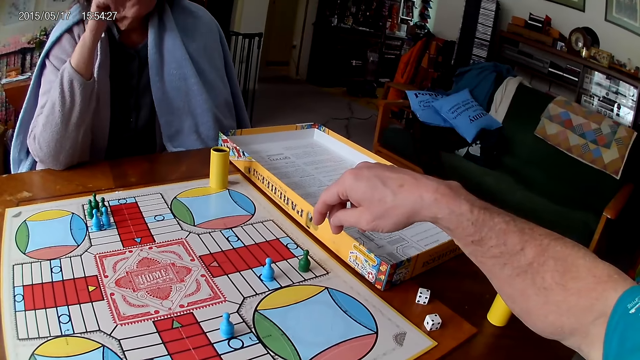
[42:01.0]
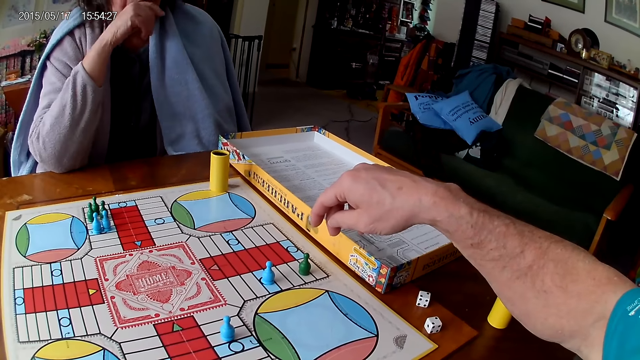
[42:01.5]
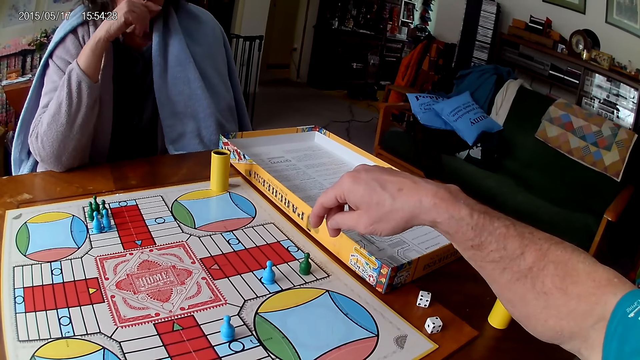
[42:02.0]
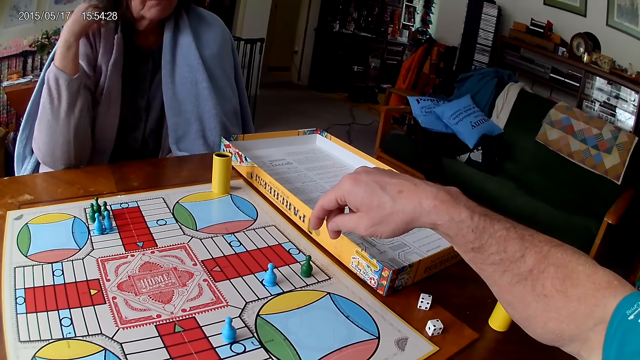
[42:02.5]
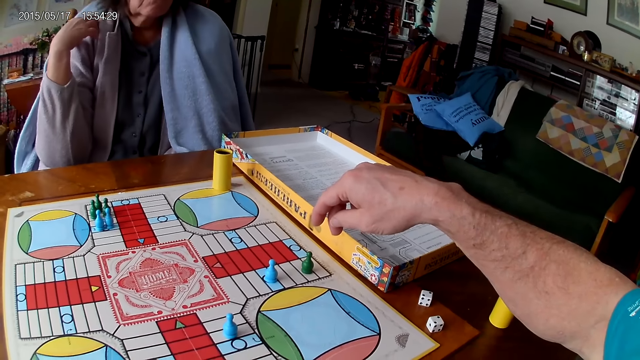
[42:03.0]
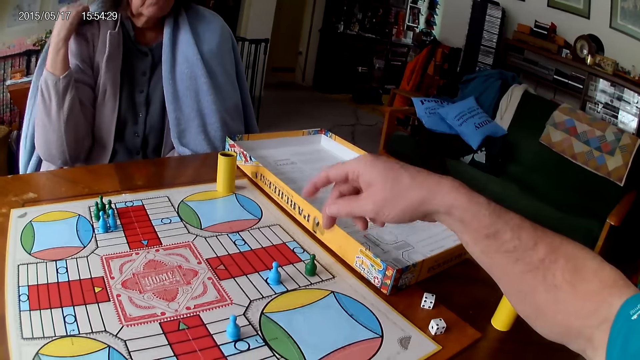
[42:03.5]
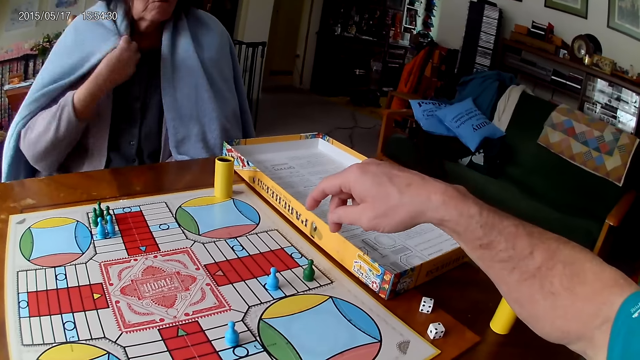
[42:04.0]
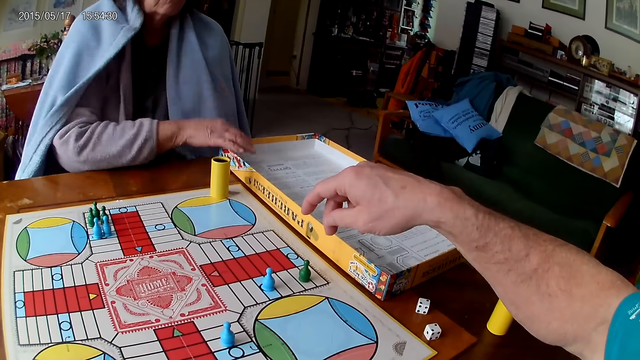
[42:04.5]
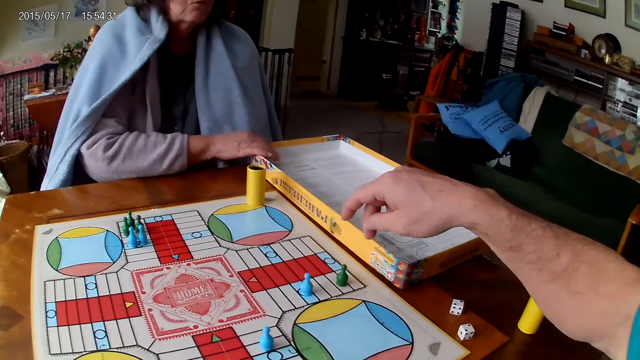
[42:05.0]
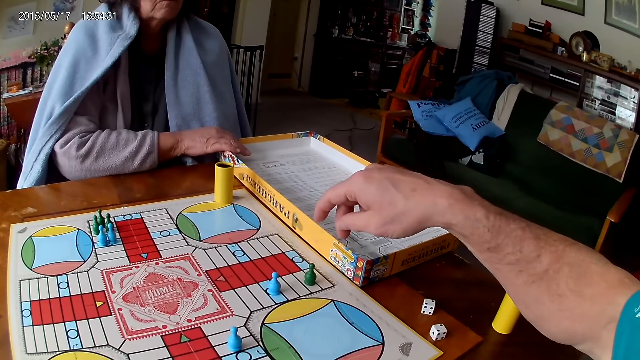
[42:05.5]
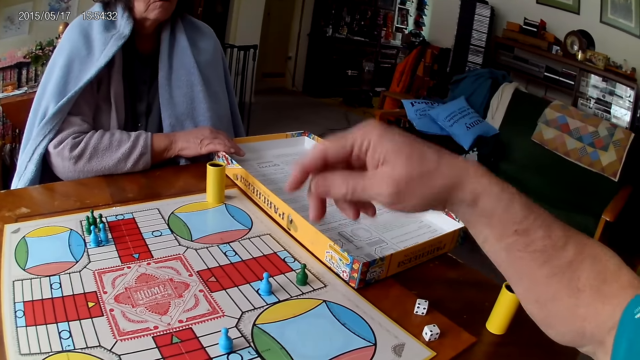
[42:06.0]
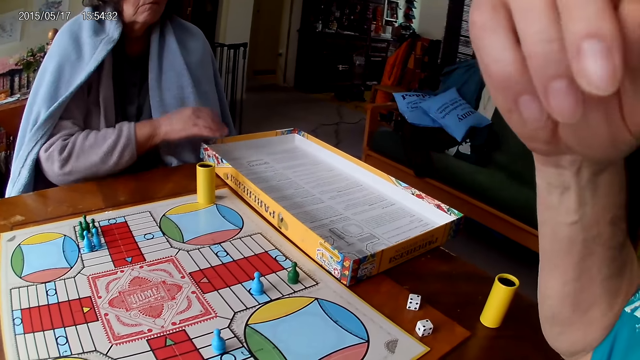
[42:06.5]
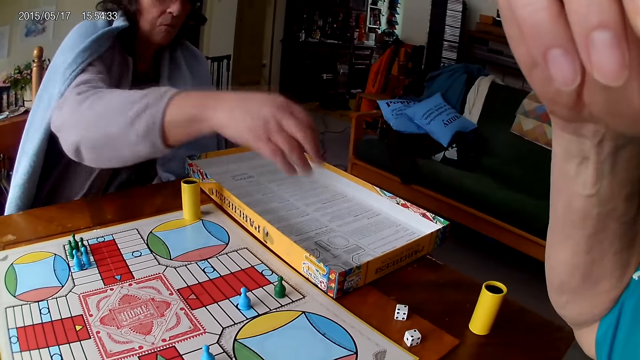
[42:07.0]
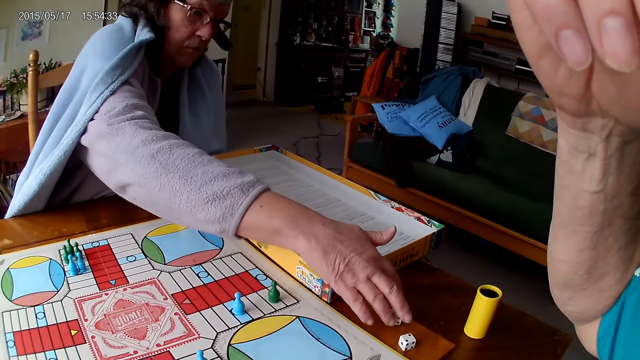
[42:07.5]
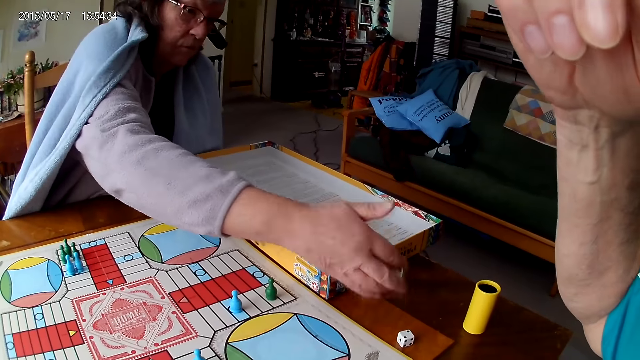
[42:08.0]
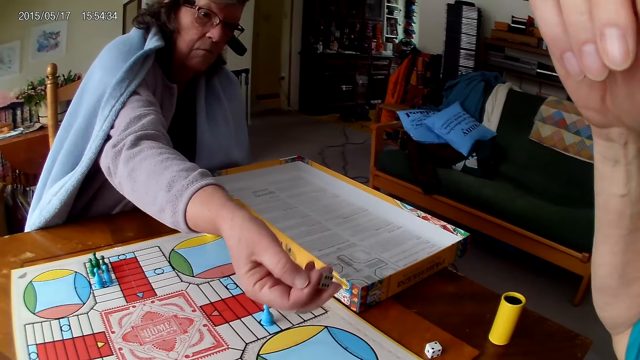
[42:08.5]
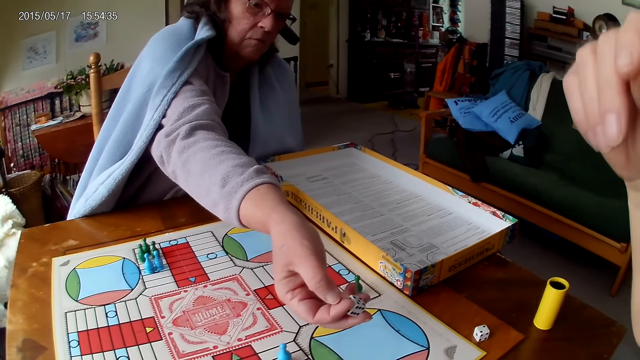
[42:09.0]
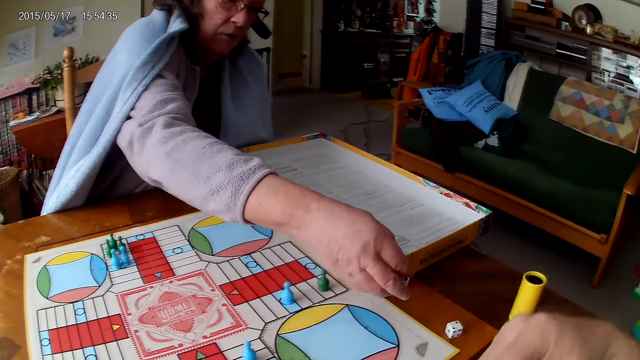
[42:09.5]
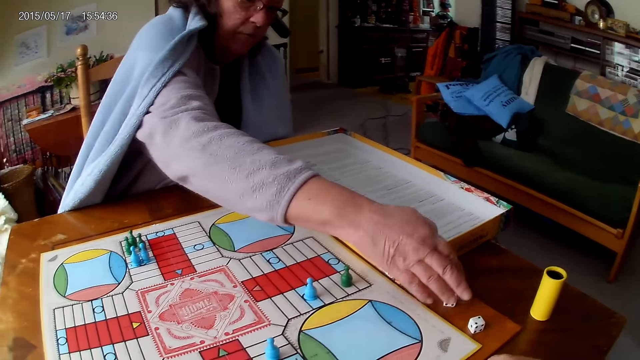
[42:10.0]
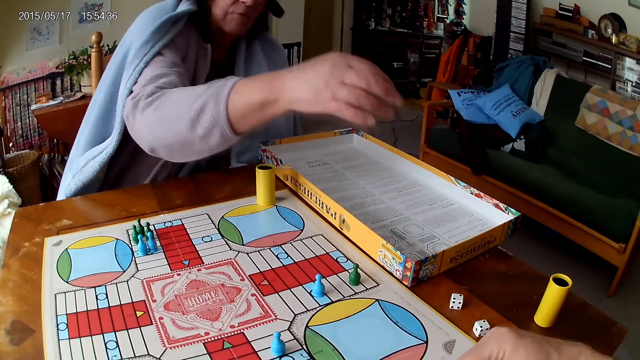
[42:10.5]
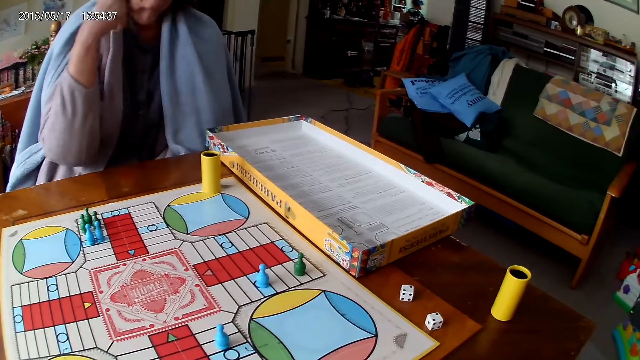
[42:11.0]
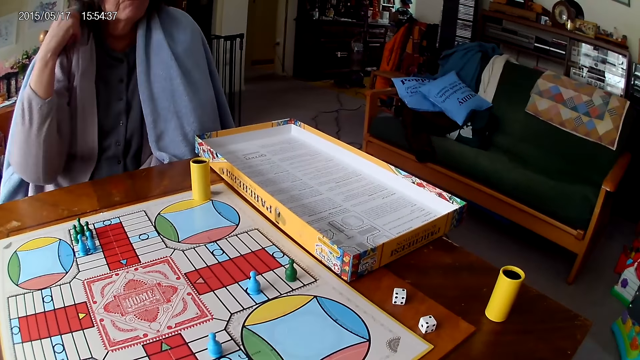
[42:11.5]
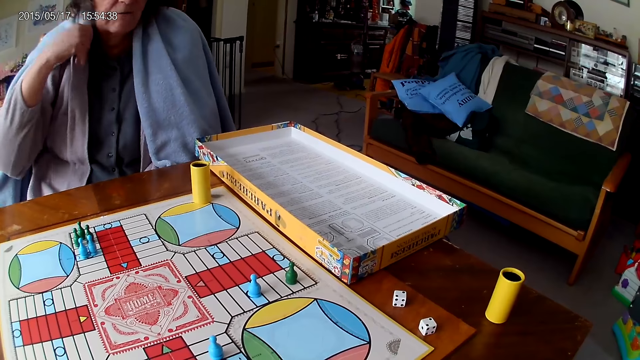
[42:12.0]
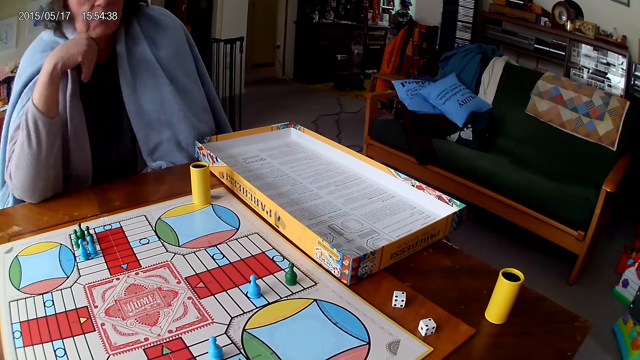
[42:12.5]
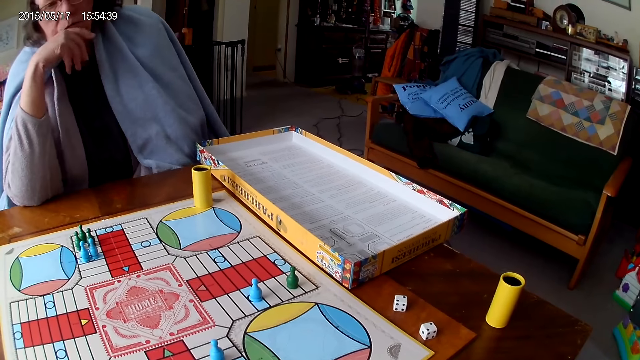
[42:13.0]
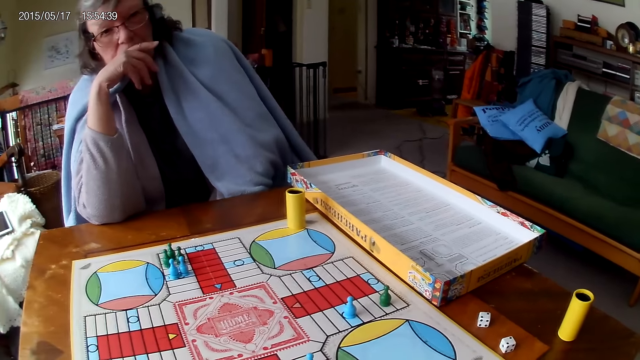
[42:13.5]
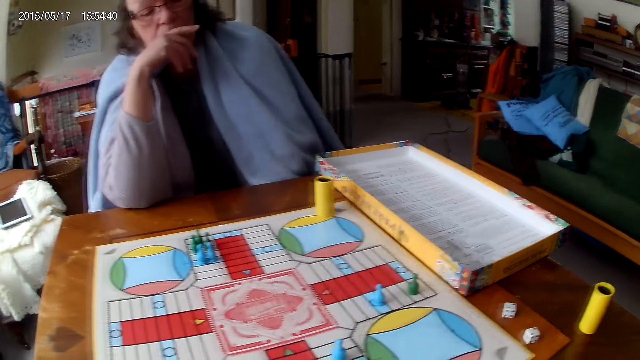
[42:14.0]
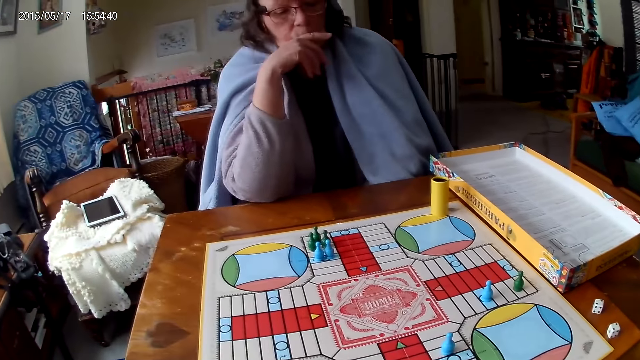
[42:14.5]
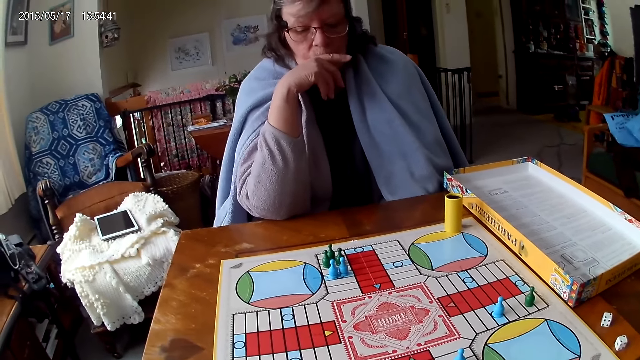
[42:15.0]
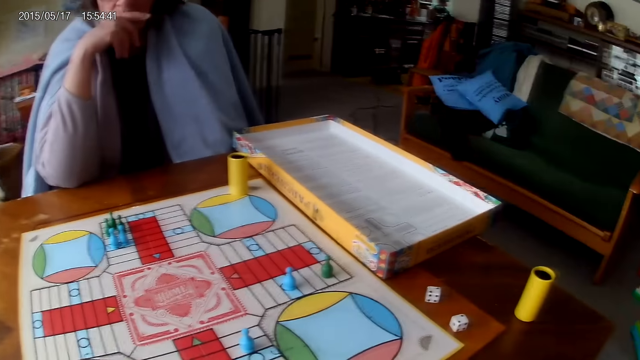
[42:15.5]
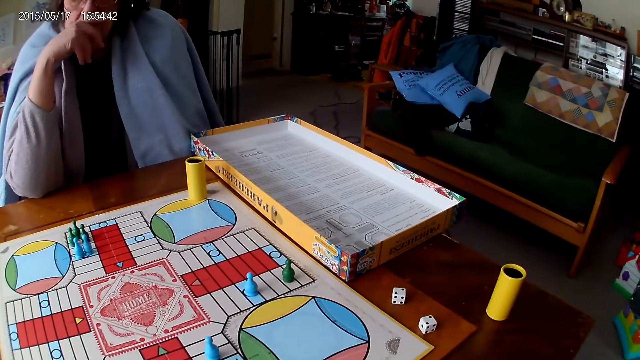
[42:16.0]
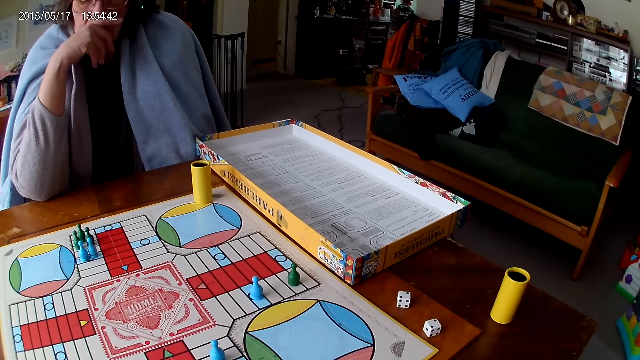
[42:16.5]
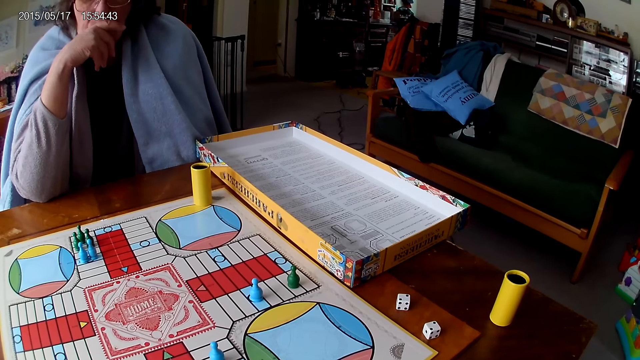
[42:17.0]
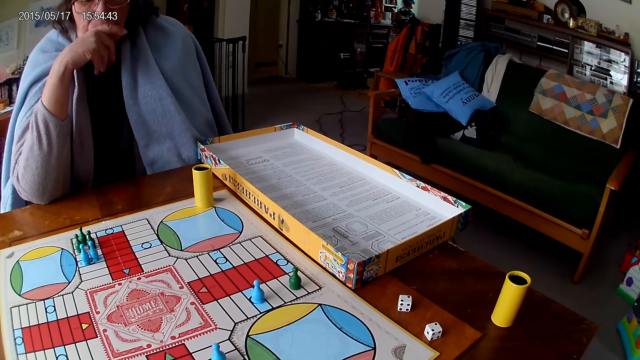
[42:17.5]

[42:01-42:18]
A woman moves the carton on the table with her right hand. The camera wearer moves the hand. The woman picks a piece of die from the table that belongs to the camera wearer. She drops the piece of die on the table that belongs to the camera wearer. She stares at the game.

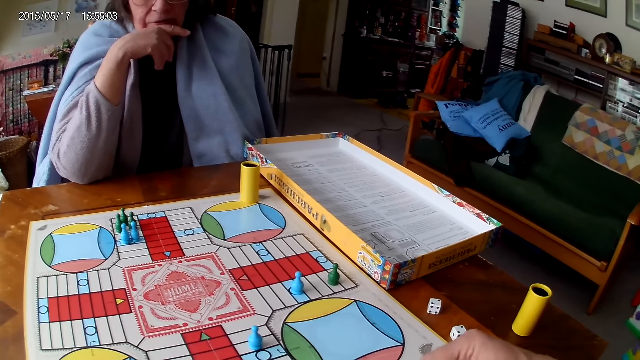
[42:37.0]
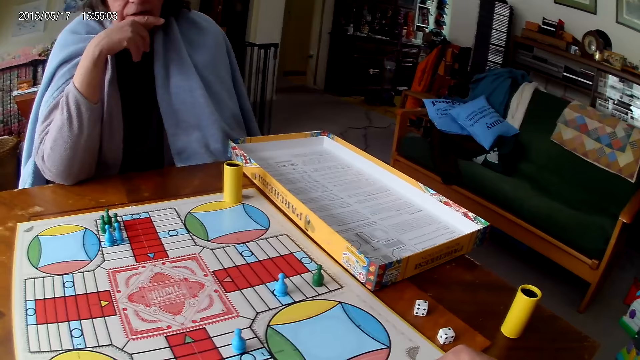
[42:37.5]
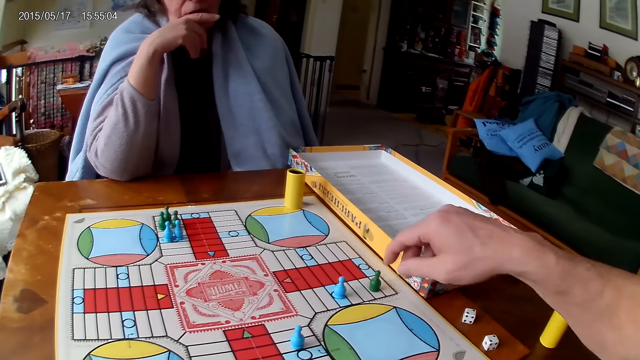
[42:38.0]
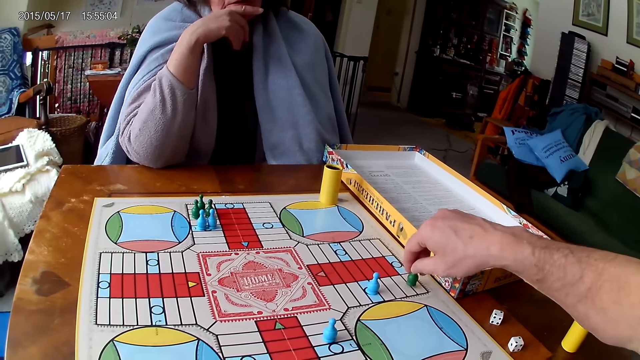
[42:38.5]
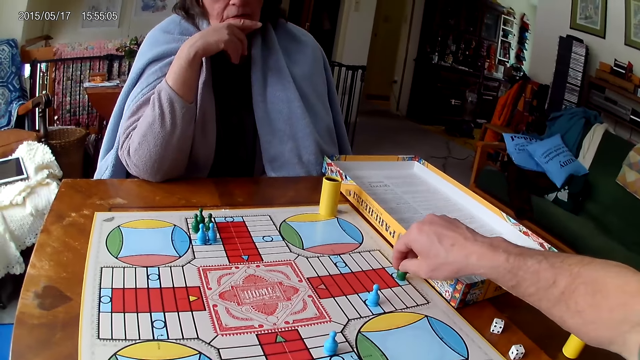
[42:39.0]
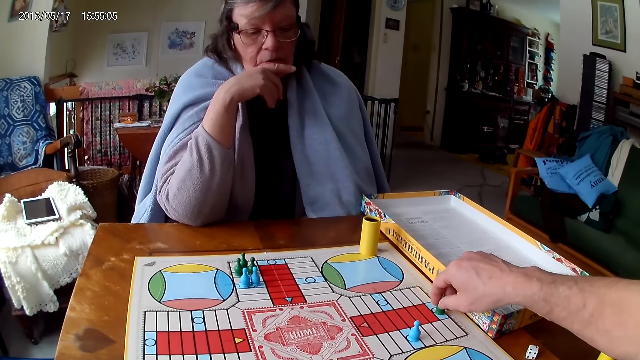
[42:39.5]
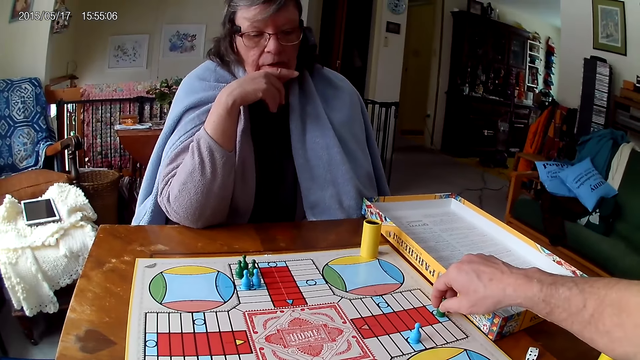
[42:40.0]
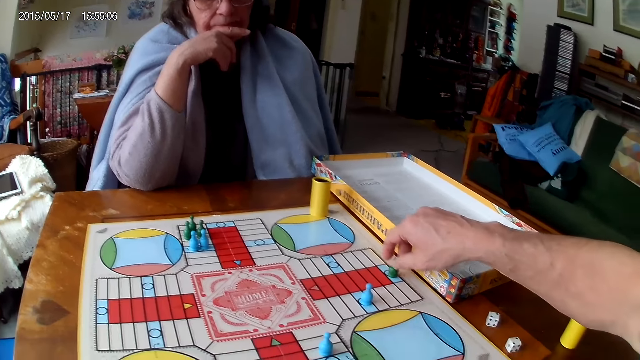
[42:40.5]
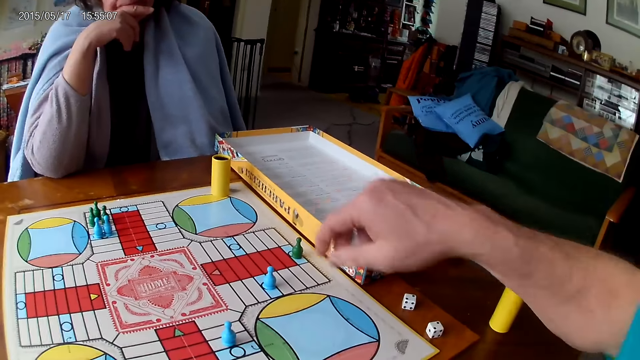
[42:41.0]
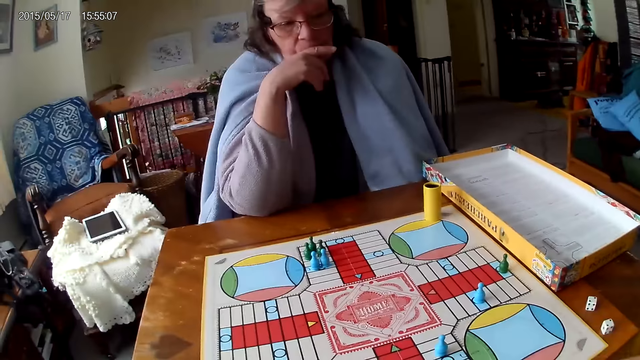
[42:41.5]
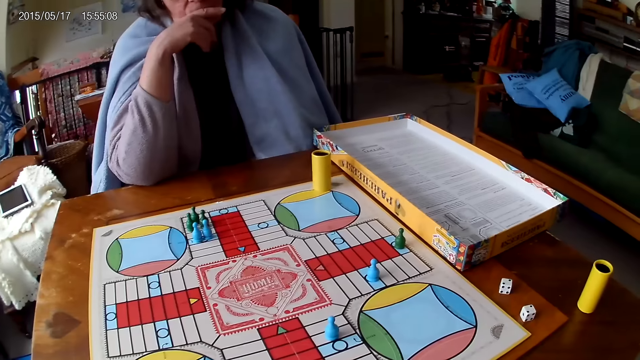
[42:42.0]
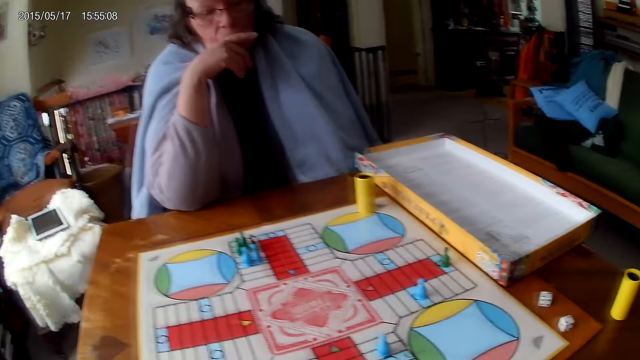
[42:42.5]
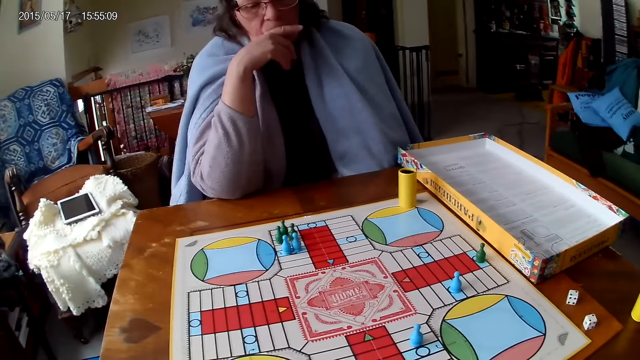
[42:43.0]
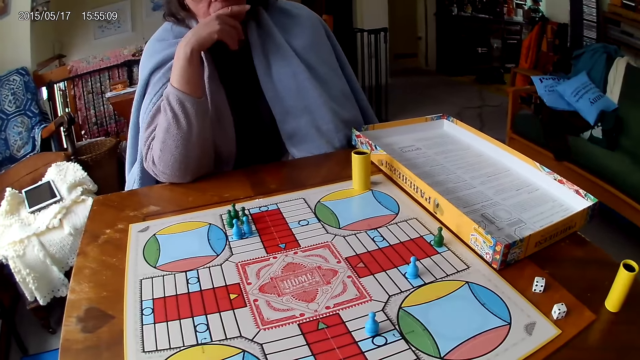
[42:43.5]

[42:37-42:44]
The camera wearer moves a piece on the Ludo board with his right hand. He moves the dice. He stares at the game.
